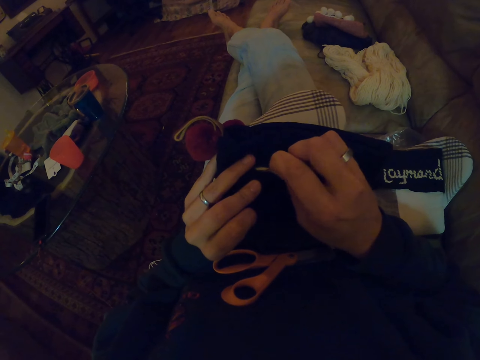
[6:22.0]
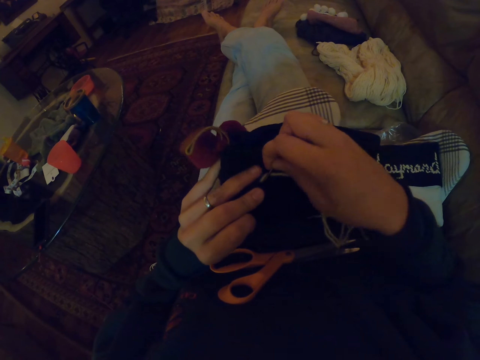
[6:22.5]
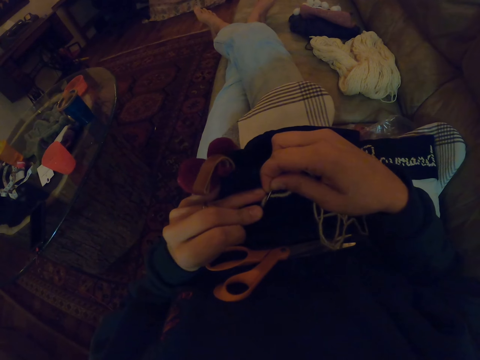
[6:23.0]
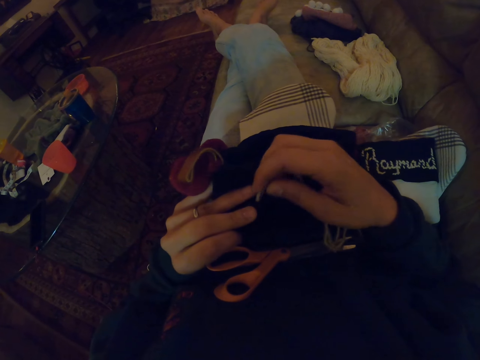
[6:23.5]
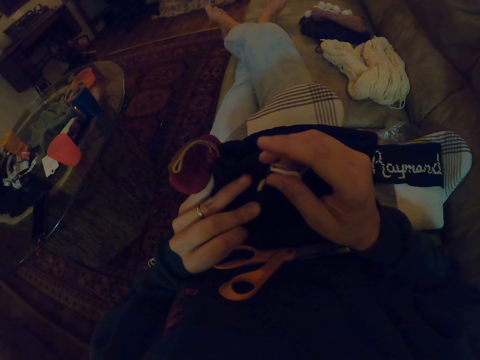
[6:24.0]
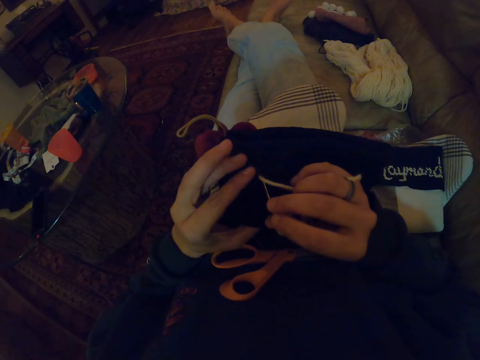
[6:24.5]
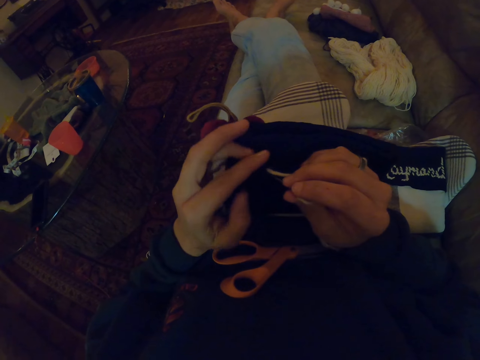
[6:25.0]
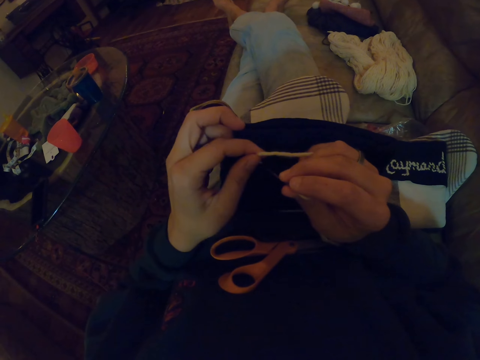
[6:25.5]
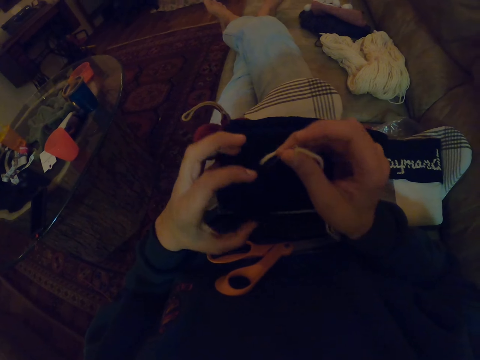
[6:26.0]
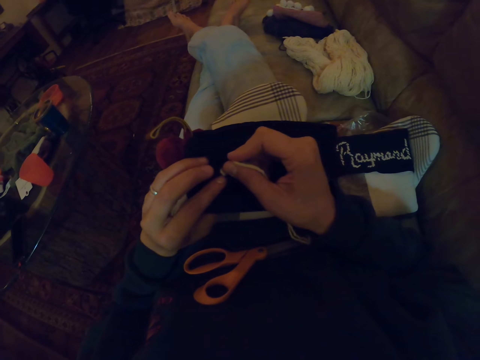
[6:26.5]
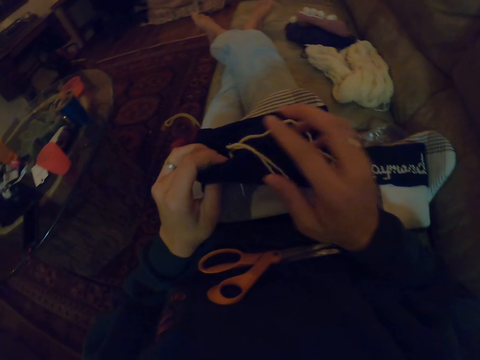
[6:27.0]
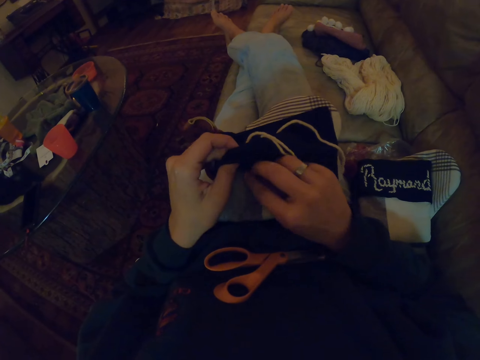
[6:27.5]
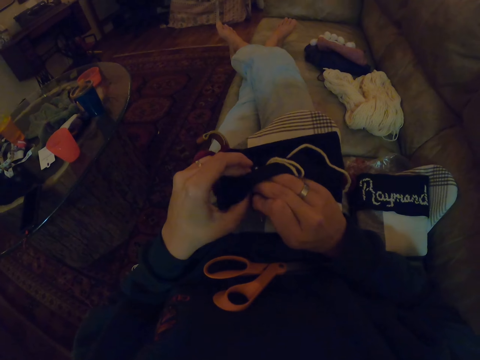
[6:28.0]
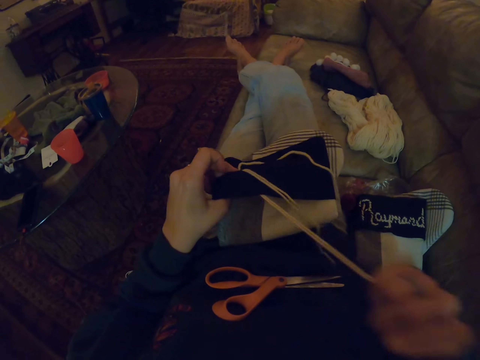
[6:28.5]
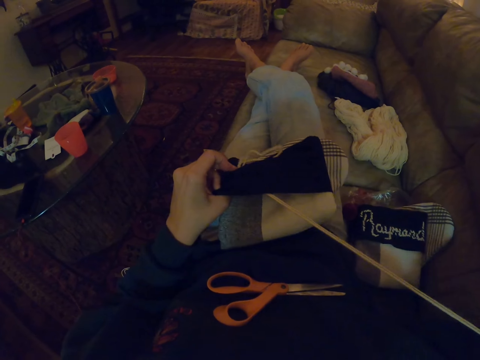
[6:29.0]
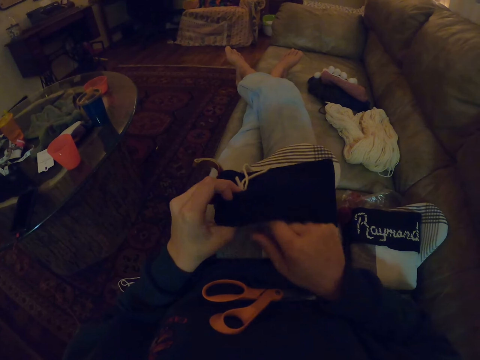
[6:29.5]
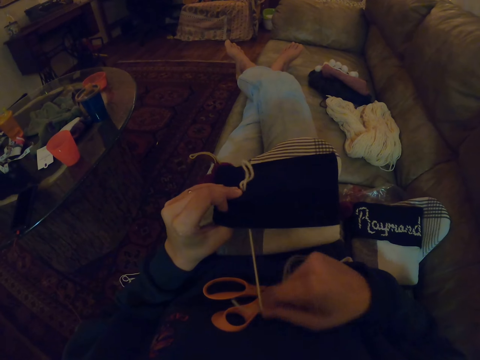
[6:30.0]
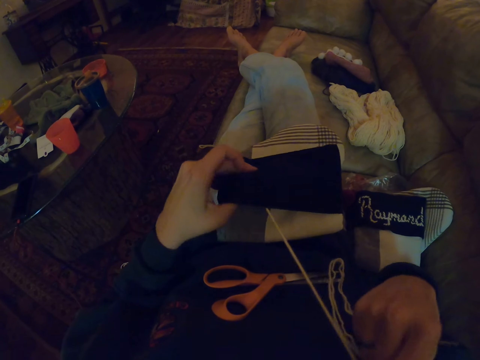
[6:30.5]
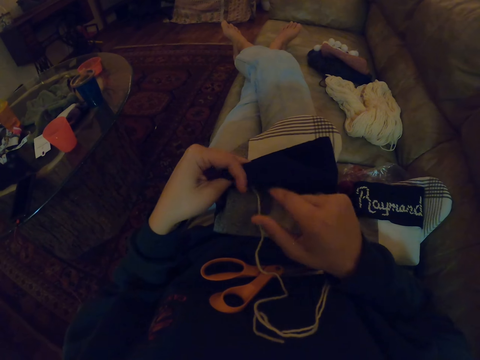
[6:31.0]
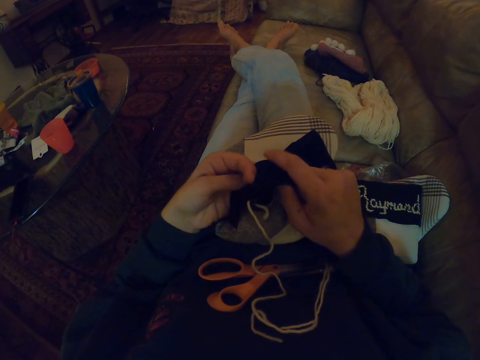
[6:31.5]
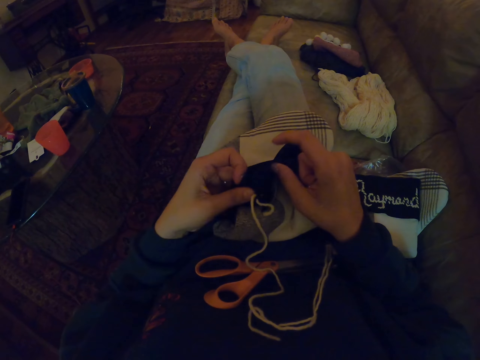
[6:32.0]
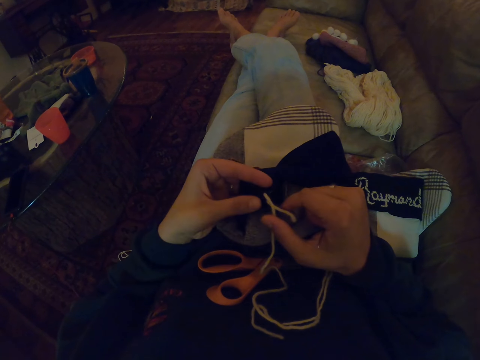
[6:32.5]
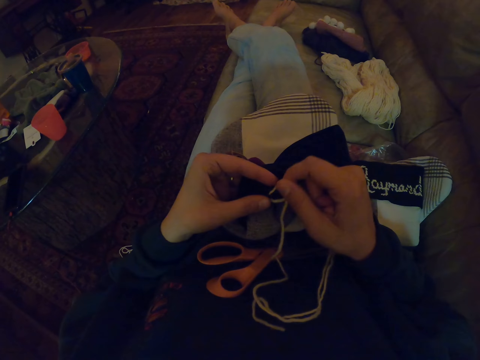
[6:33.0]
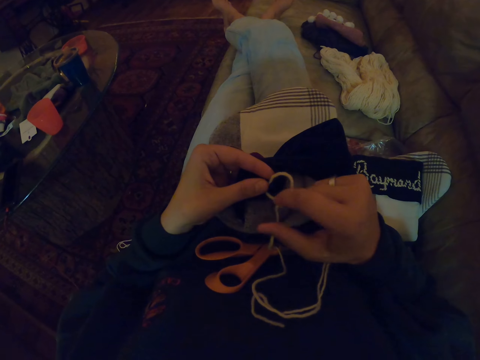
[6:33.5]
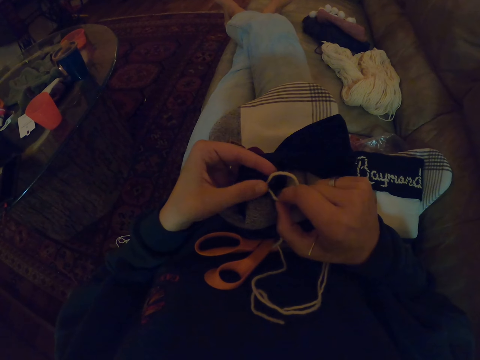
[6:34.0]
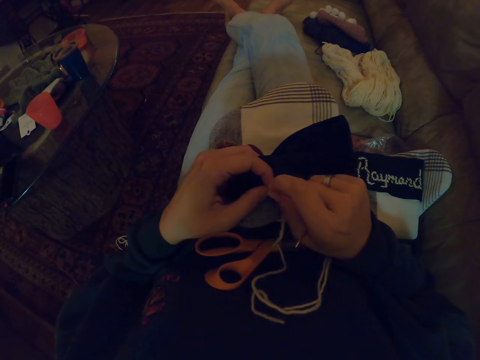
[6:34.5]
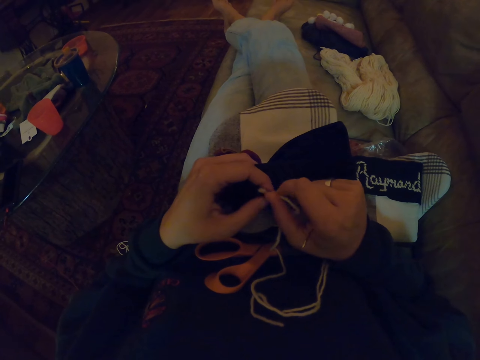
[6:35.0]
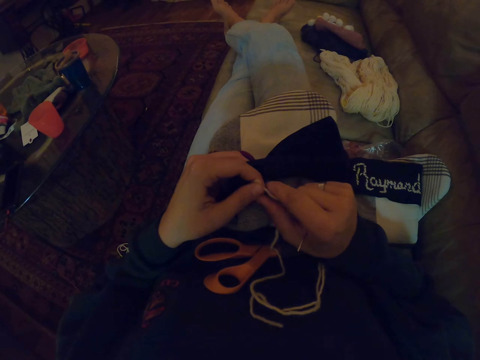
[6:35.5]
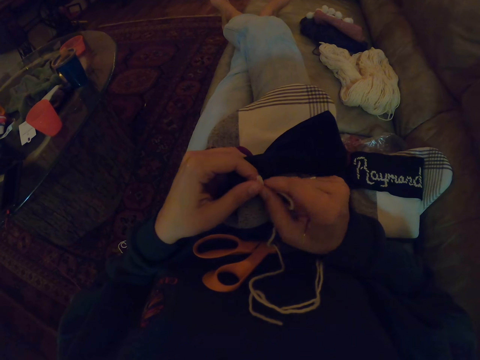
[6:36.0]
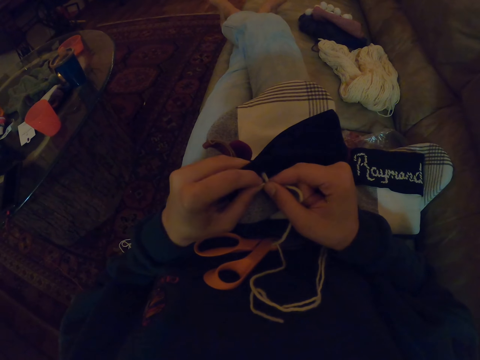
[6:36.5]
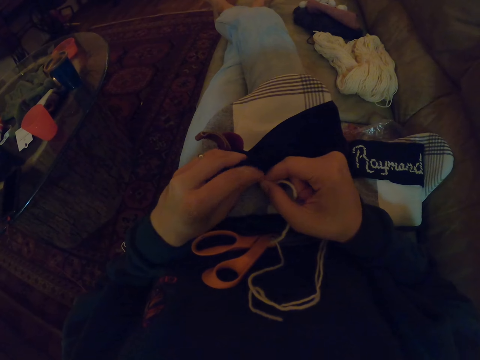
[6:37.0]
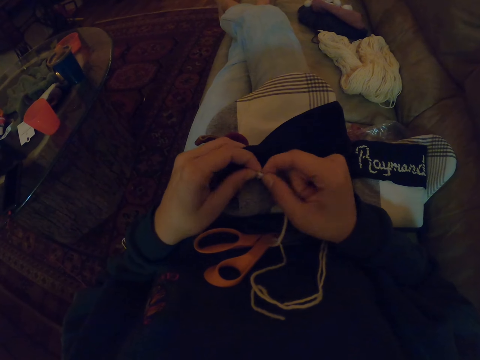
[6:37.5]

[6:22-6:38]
The camera wearer ties the thread.

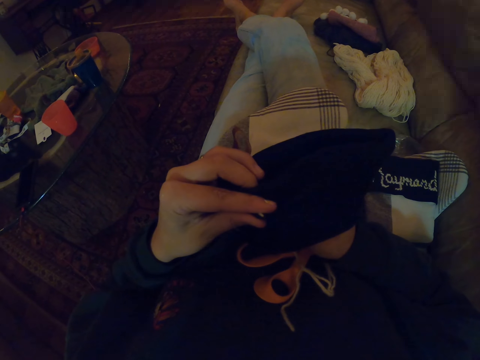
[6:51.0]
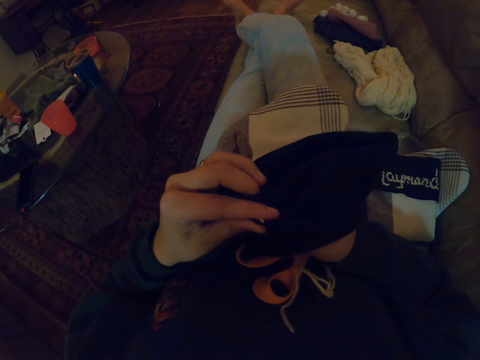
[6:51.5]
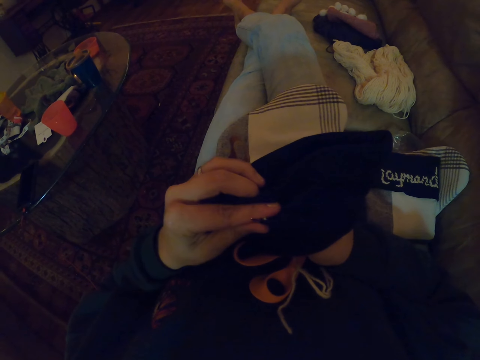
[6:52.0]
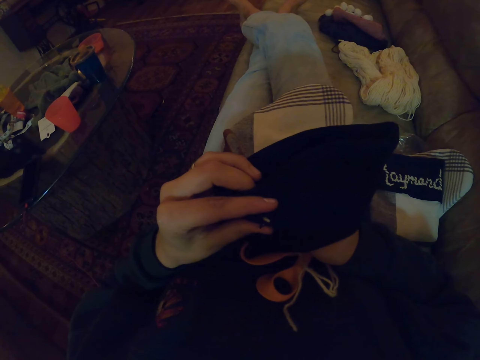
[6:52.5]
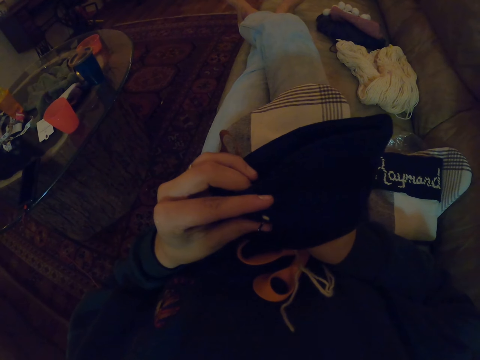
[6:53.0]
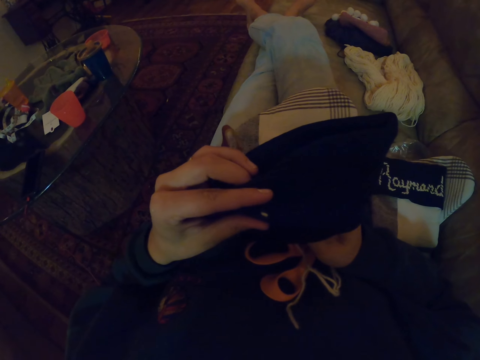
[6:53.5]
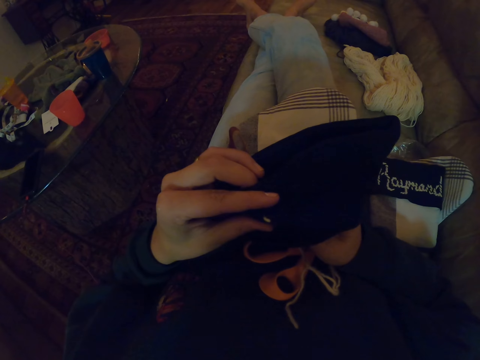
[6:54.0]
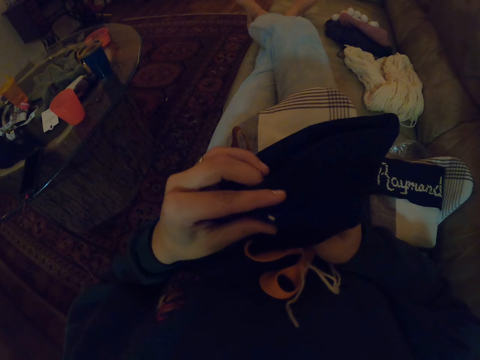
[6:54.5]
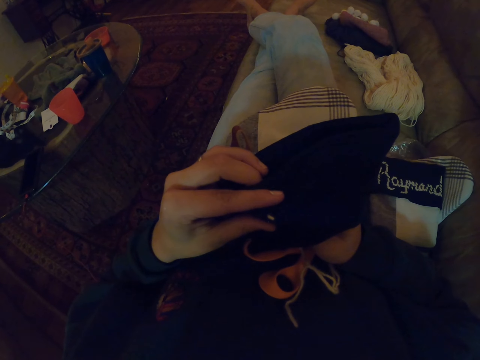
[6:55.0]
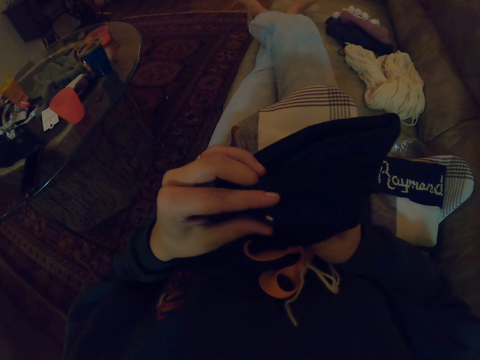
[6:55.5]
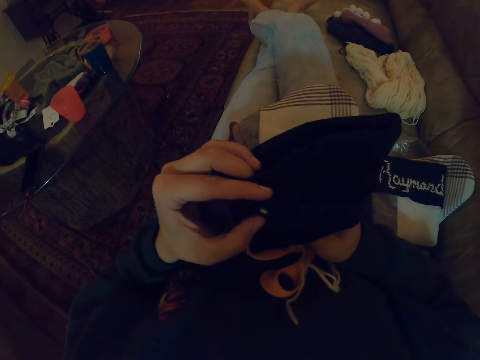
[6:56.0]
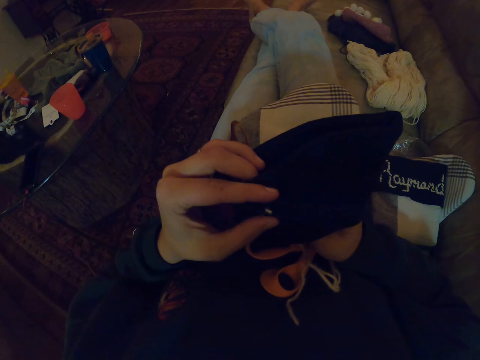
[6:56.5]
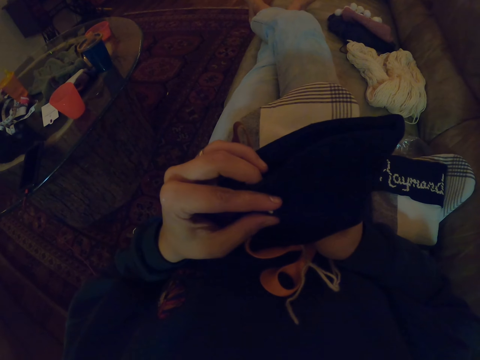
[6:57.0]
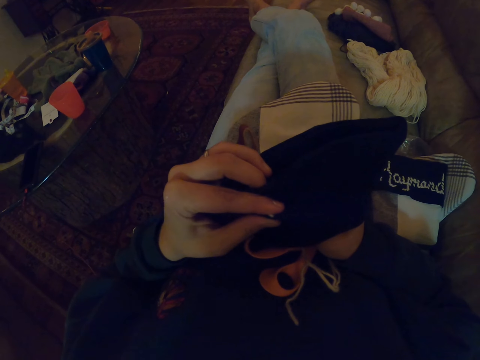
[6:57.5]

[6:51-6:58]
The camera wearer knits the woolen fabric with the needle and thread. They write a word using the thread and needle.

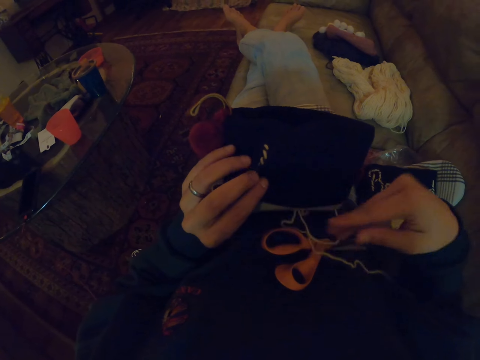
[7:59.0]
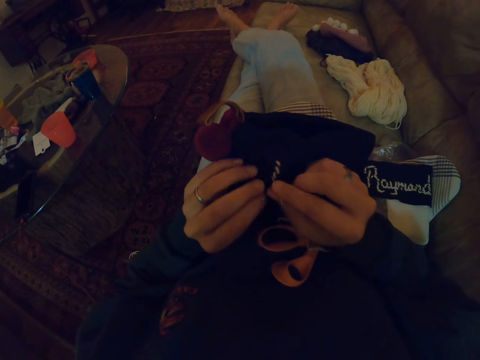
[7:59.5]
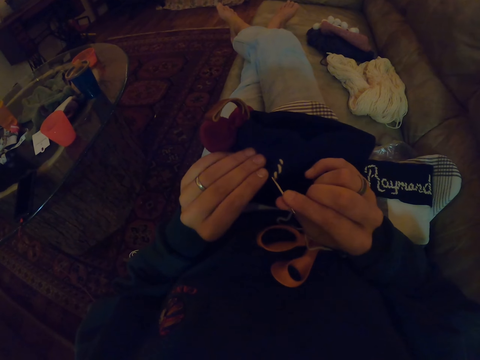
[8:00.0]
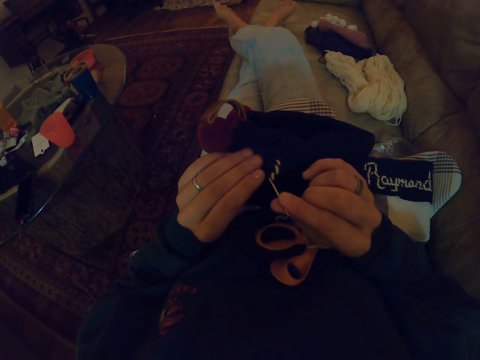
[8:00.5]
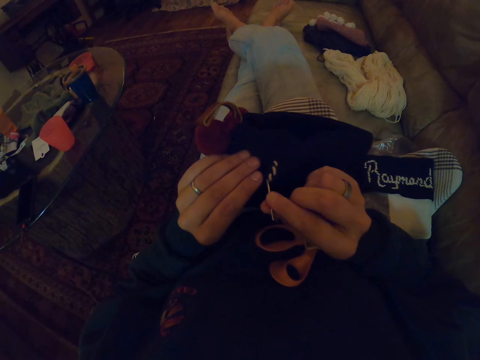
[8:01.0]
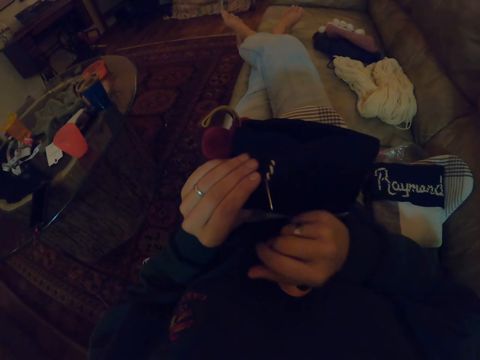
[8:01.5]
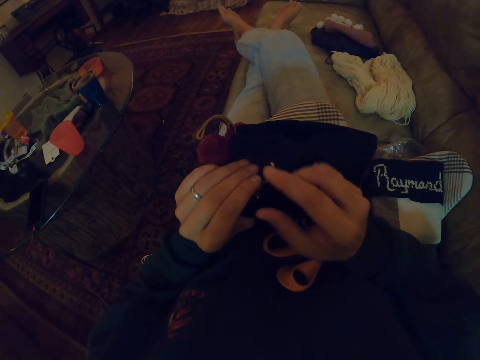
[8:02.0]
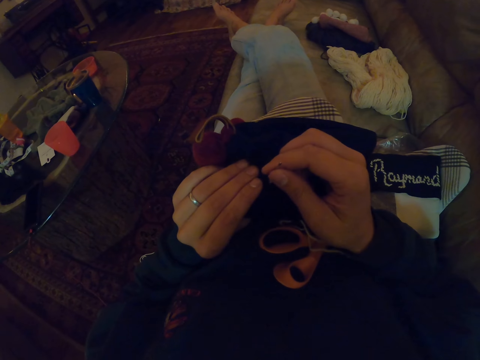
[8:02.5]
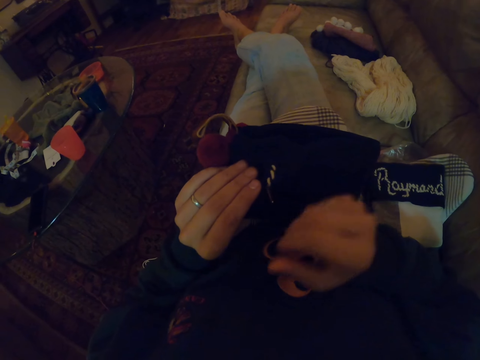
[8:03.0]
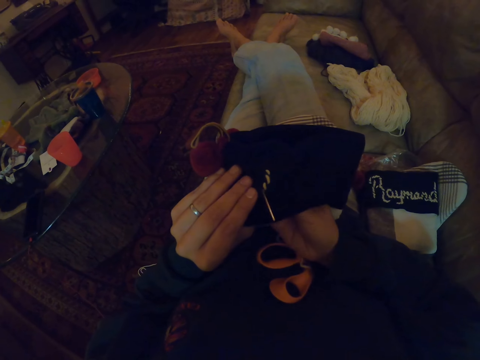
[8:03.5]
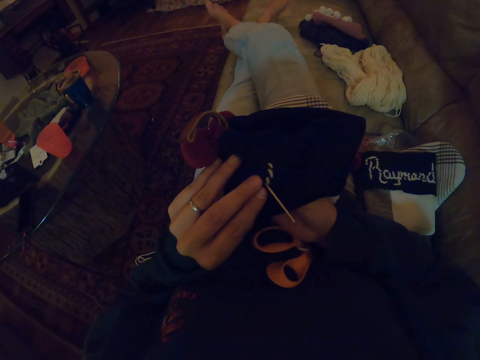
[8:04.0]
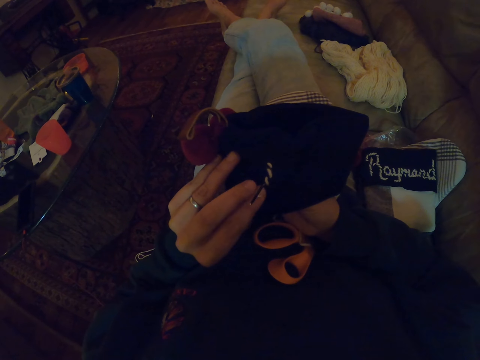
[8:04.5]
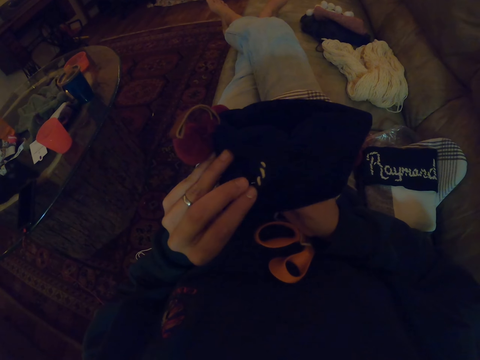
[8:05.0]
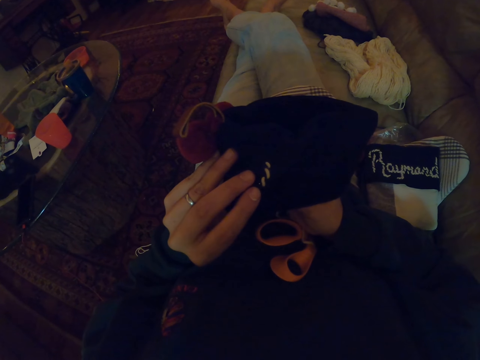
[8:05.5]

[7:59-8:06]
The camera wearer touches the needle.
